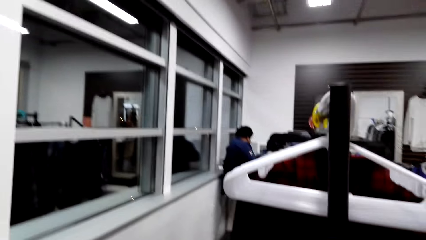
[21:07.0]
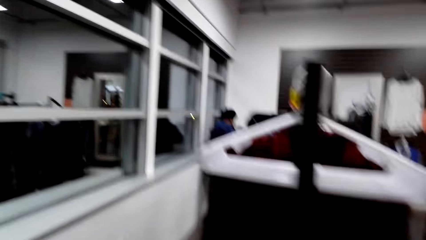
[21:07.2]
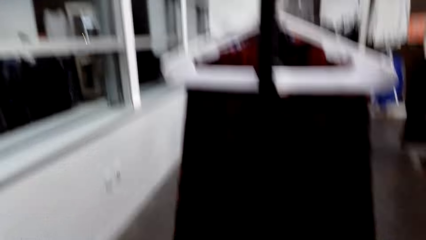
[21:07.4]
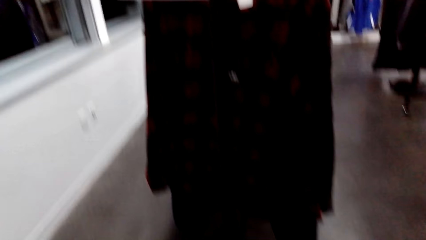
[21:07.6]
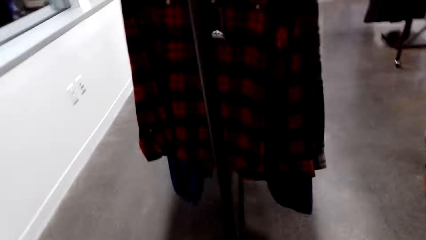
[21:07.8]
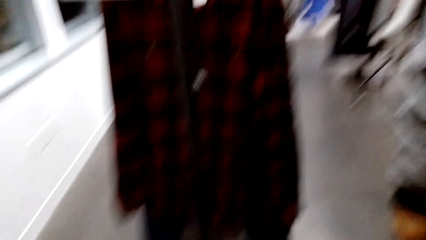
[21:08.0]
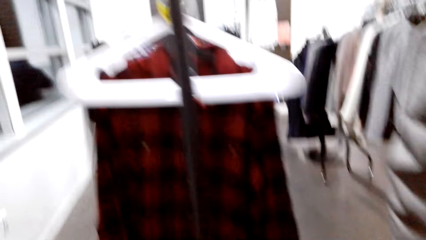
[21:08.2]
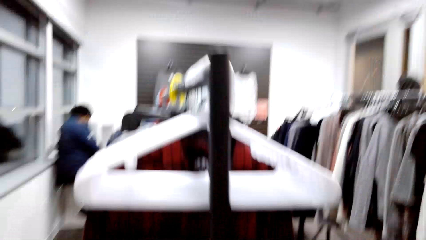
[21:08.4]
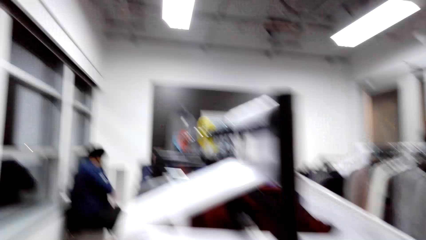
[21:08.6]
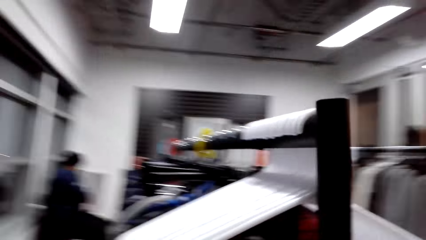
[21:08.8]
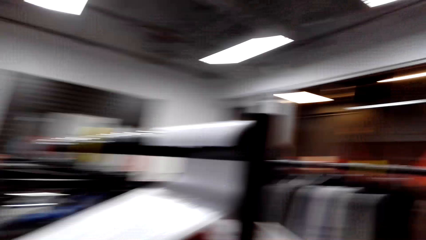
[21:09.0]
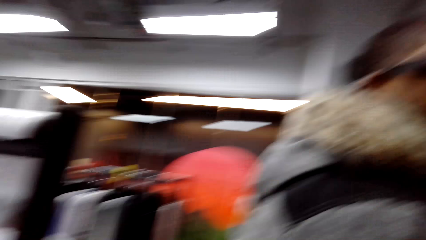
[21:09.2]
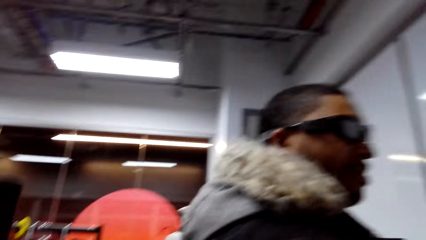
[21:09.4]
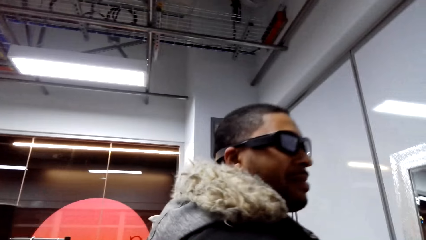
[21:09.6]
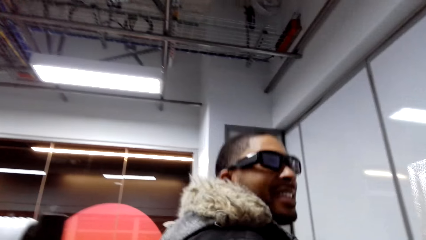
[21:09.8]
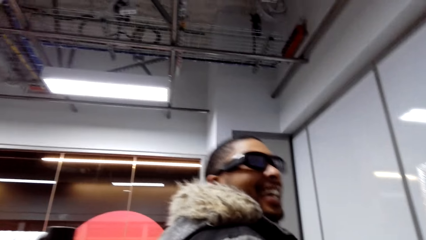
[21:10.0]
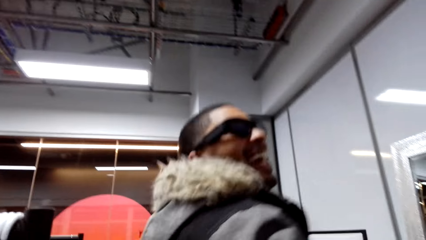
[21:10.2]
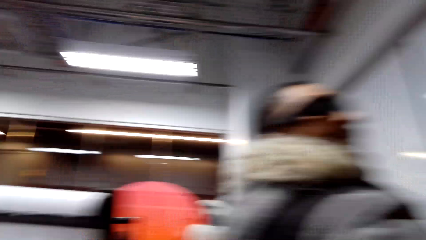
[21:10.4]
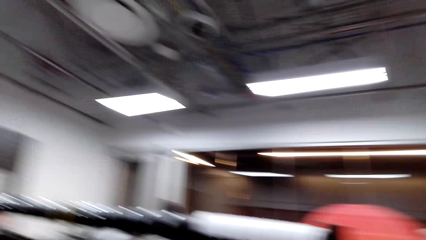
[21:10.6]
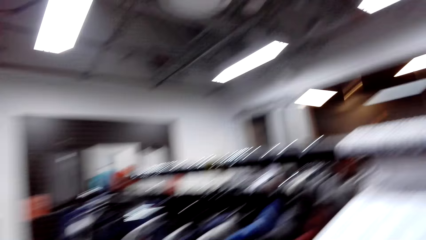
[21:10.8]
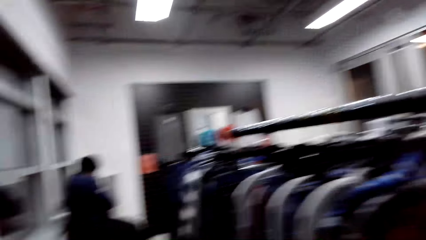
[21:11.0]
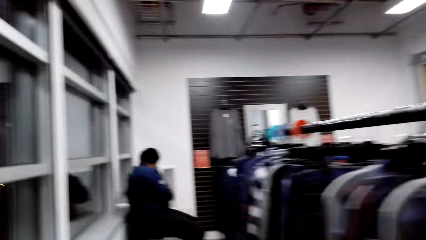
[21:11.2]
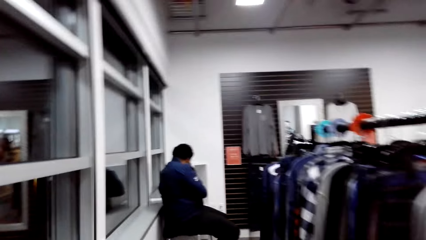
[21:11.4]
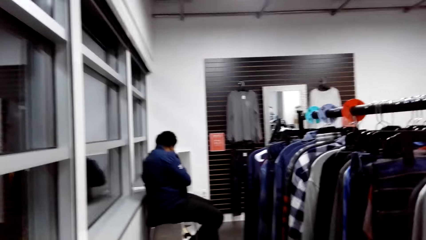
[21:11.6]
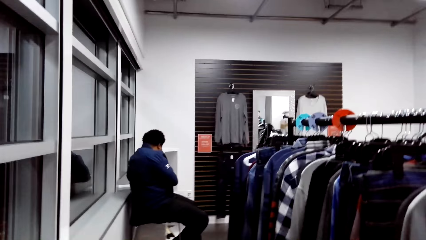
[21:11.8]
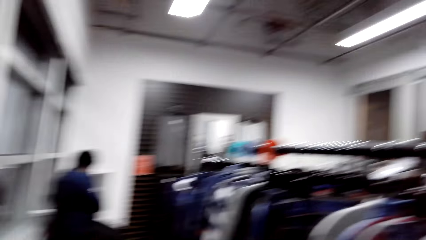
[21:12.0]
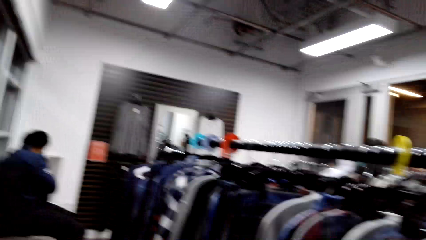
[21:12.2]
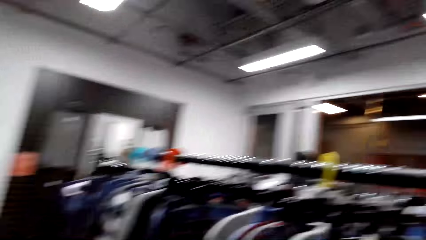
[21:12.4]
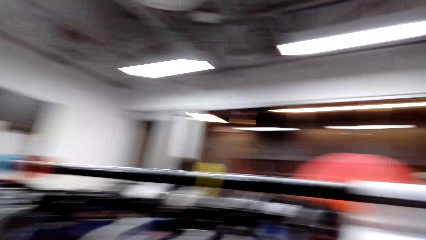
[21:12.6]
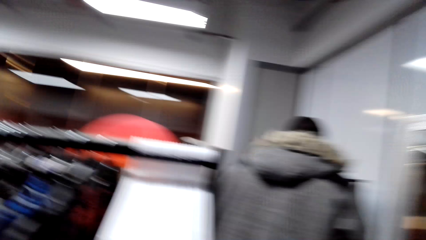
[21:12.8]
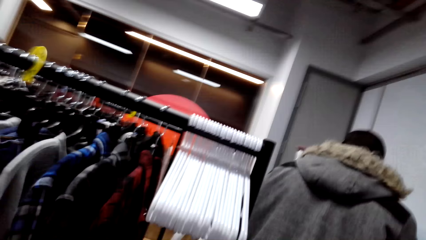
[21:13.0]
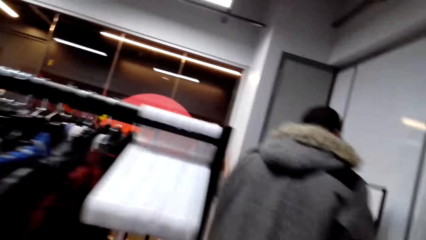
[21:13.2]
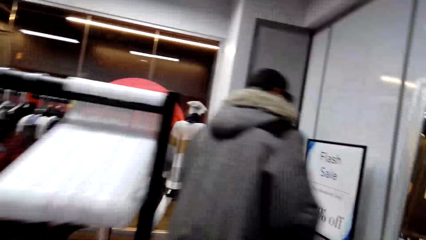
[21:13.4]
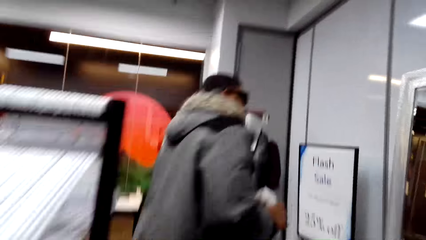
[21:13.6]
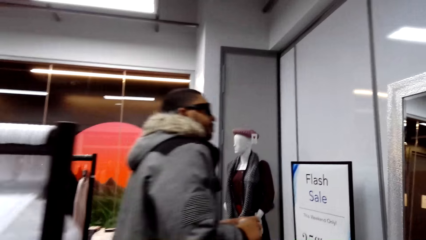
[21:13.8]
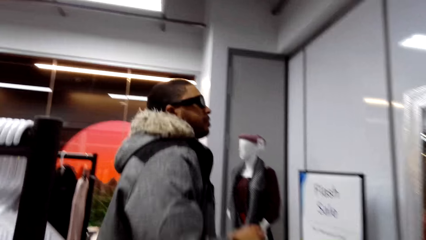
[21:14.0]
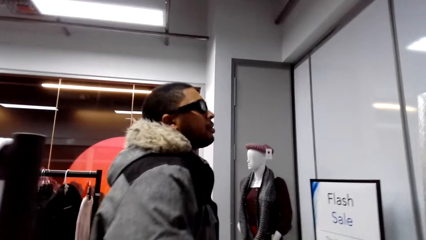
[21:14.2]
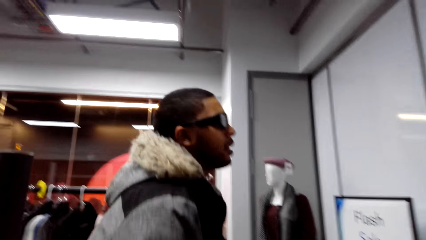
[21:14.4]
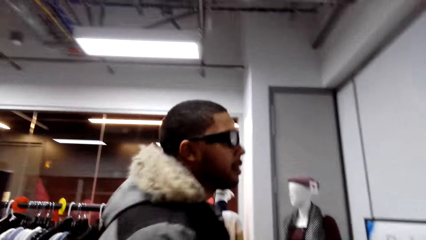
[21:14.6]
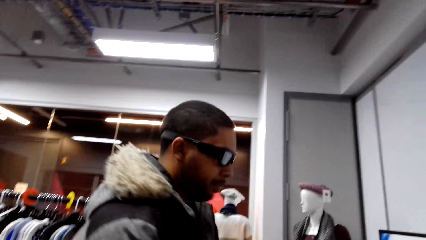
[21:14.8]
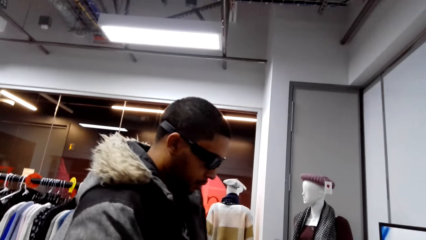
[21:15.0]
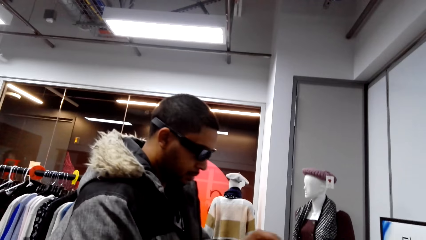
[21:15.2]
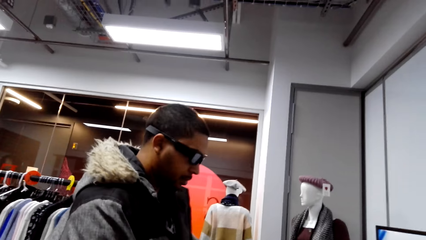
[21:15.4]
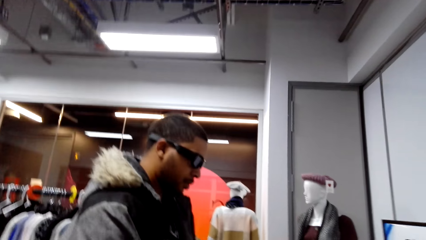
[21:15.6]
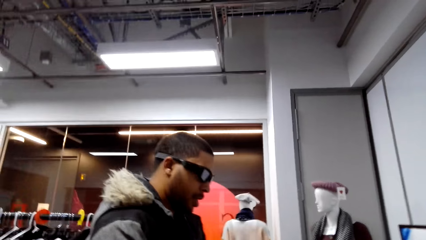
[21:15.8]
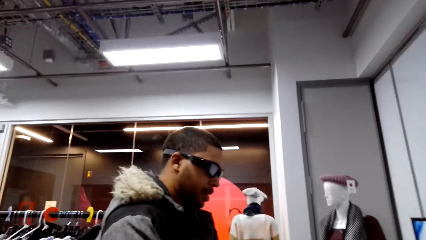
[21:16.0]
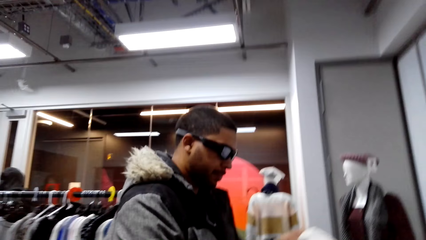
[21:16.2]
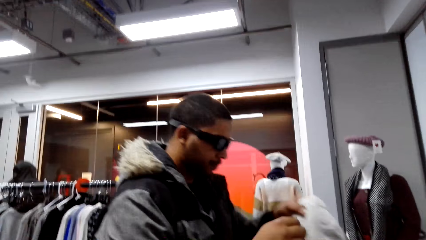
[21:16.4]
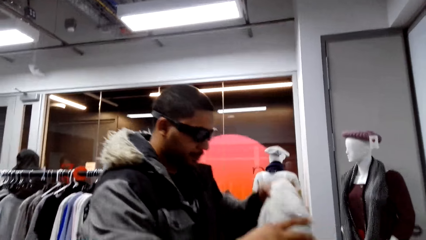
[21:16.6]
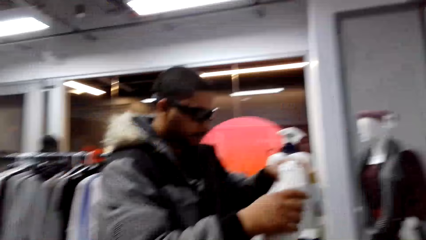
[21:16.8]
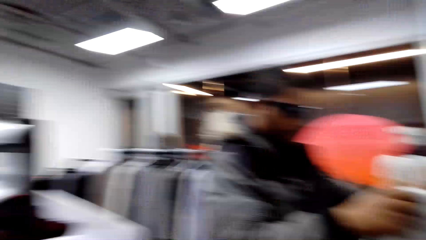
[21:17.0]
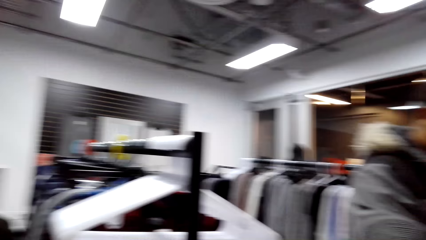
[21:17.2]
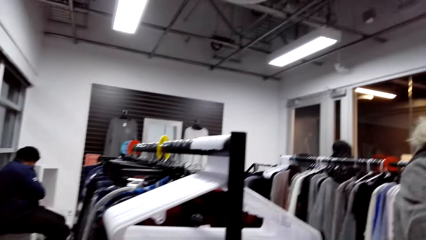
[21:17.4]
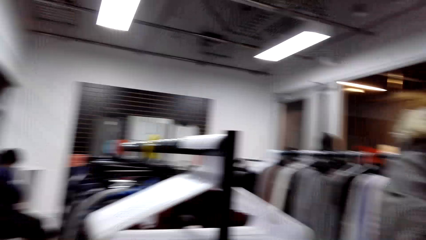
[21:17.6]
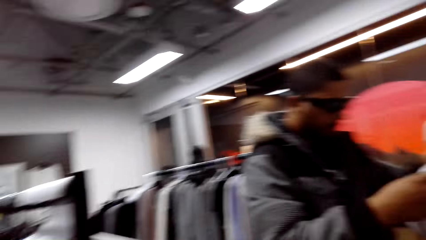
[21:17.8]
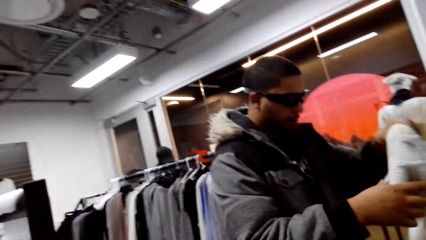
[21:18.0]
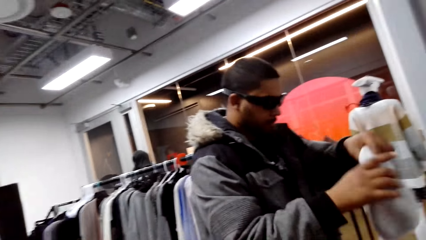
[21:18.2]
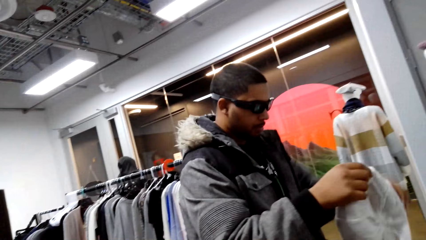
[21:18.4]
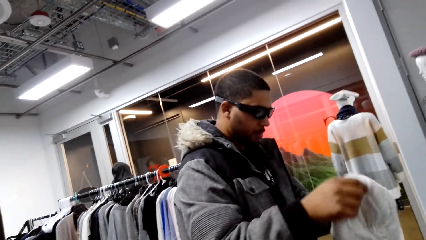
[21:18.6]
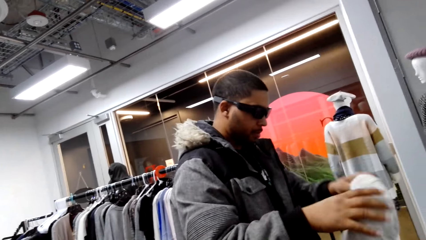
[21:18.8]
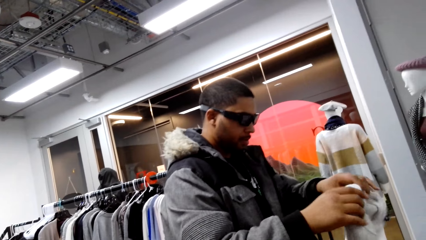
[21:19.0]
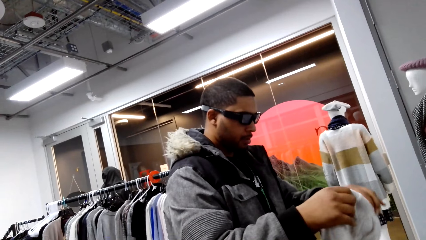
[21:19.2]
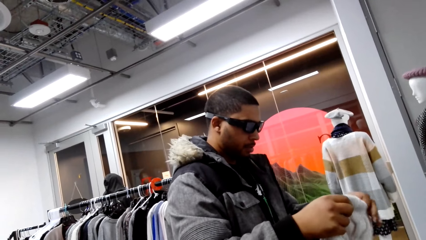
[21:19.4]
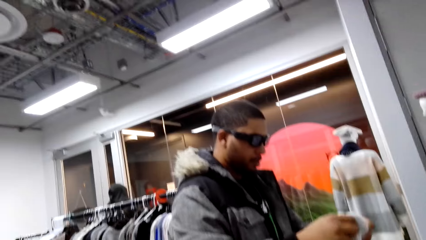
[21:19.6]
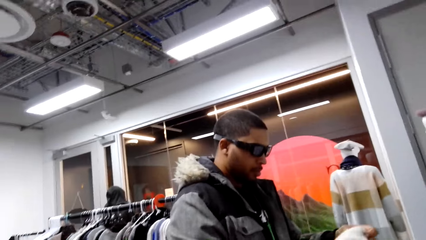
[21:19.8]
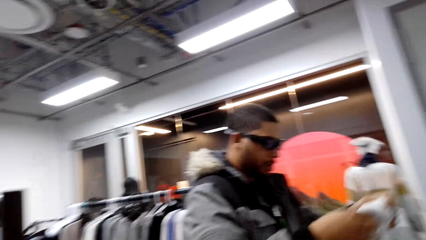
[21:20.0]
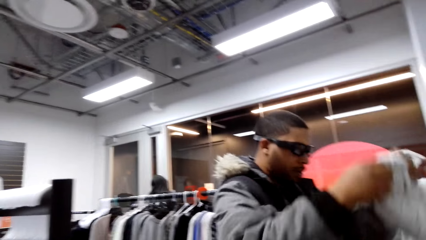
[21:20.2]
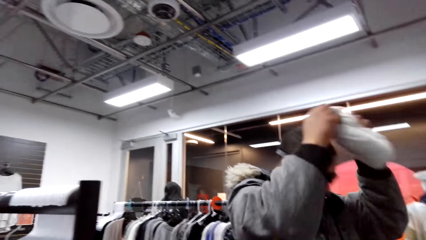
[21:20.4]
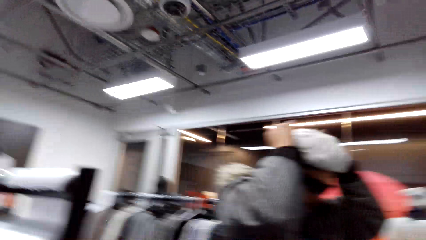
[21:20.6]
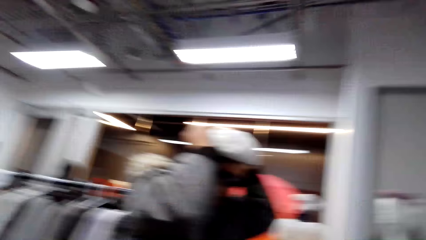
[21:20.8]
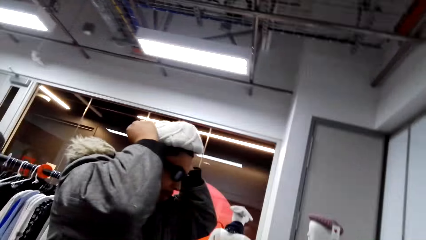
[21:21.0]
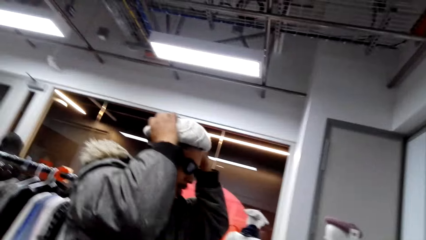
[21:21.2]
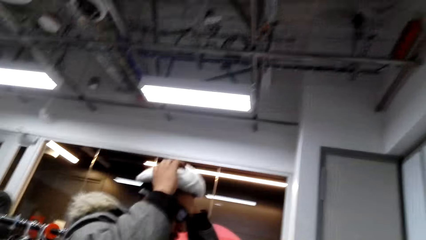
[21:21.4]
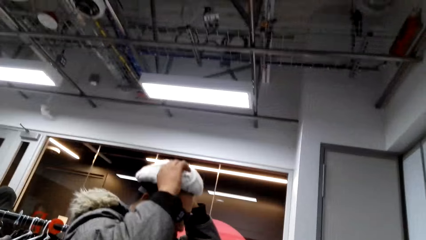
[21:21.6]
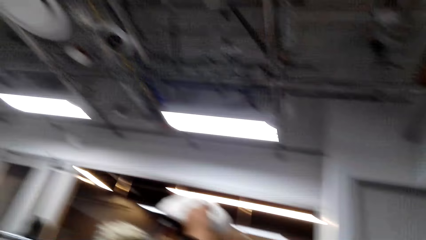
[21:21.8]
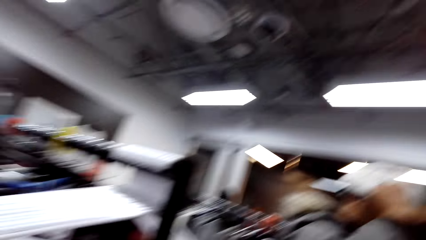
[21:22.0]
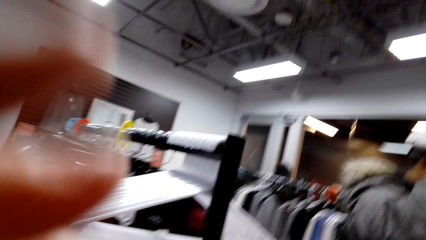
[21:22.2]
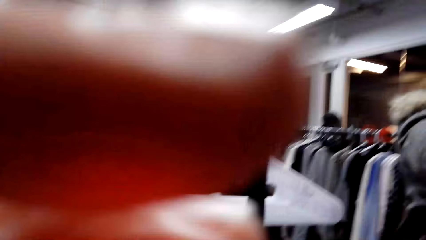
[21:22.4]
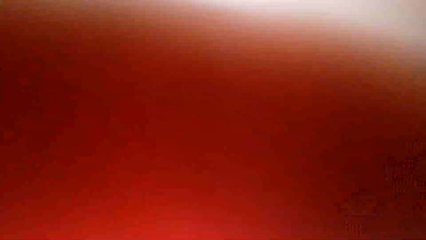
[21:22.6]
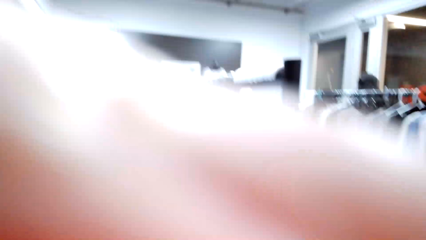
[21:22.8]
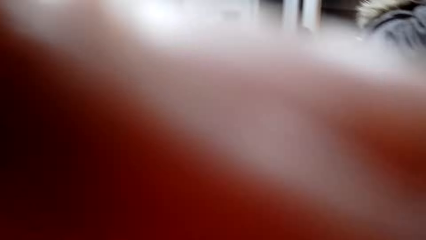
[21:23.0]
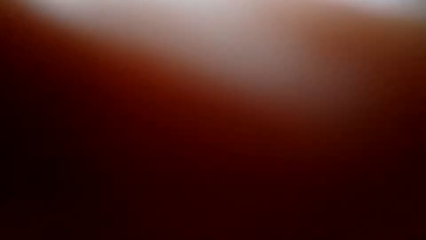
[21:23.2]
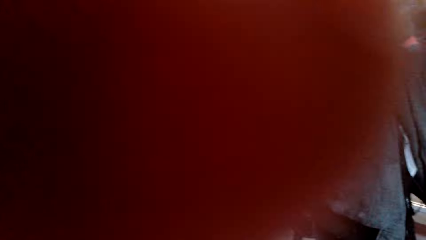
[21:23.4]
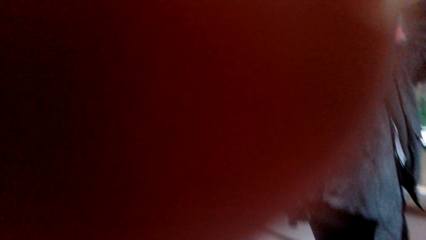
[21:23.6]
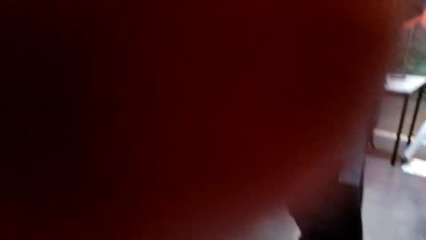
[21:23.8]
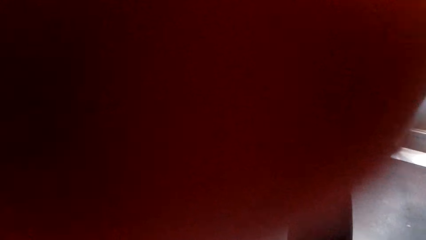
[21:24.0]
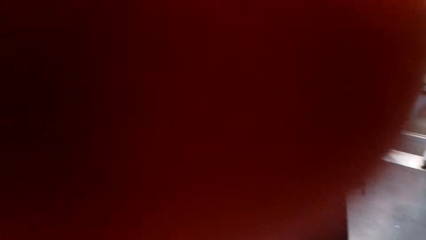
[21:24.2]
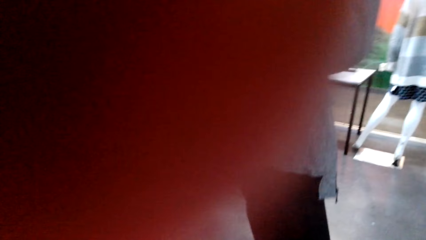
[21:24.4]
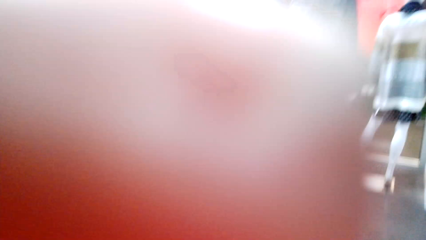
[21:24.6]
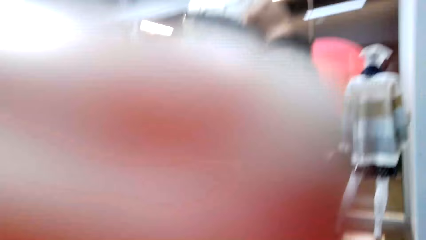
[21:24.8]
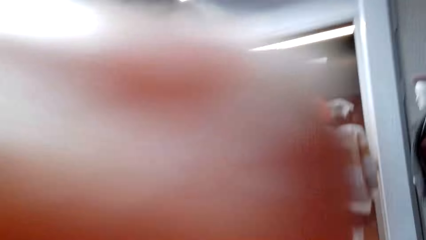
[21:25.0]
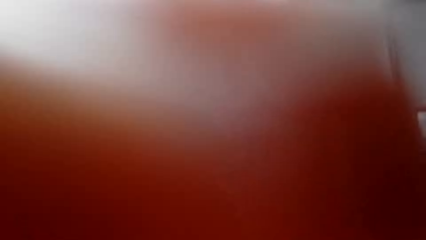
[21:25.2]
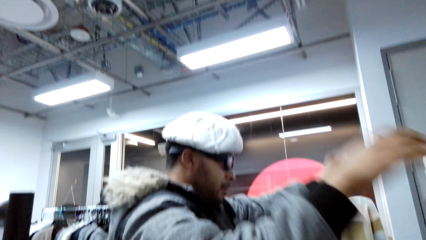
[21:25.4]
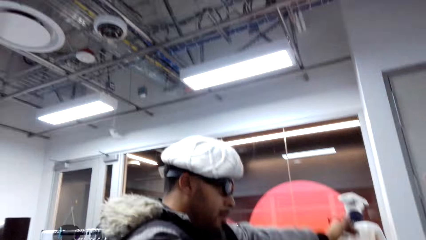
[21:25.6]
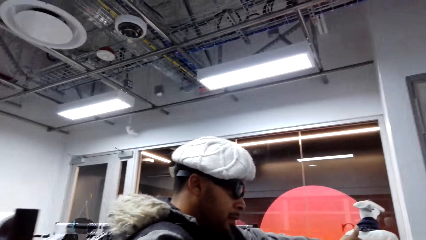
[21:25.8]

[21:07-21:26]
The camera wearer looks at a person. They look at a man. They look at the person. They look at the man. They look at the person. The man picks up a cap. The man aligns the hat. The man wears the hat. The camera wearer adjusts the camera.
